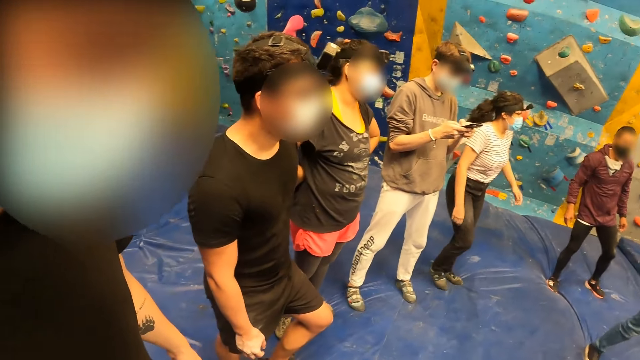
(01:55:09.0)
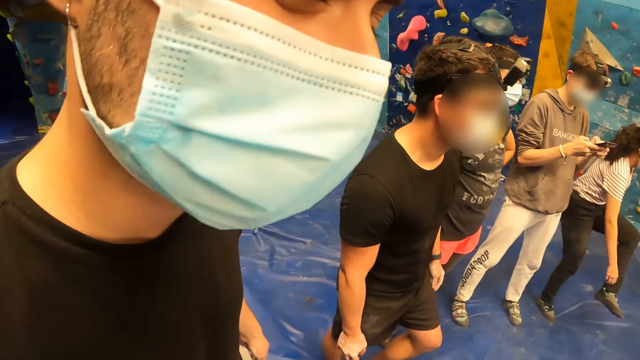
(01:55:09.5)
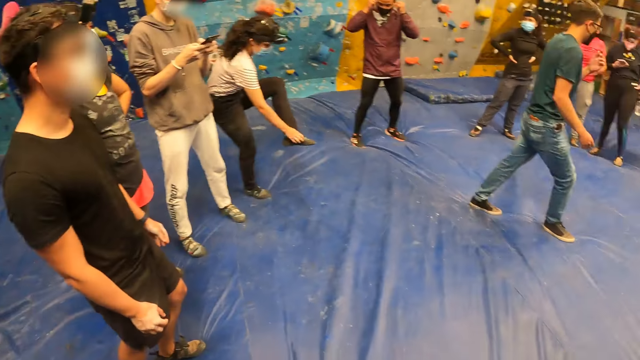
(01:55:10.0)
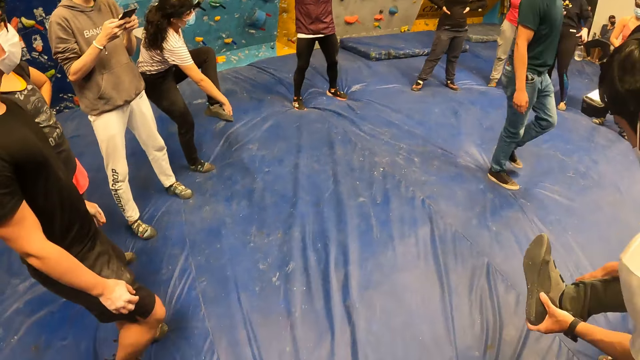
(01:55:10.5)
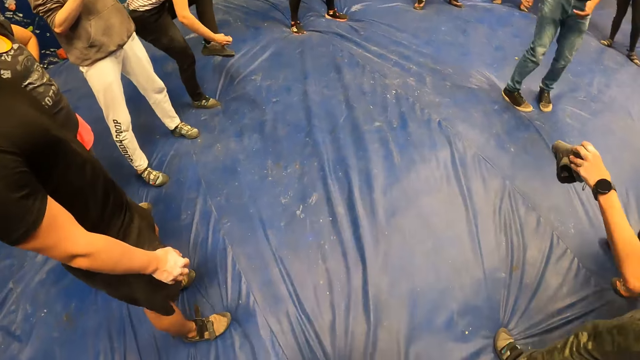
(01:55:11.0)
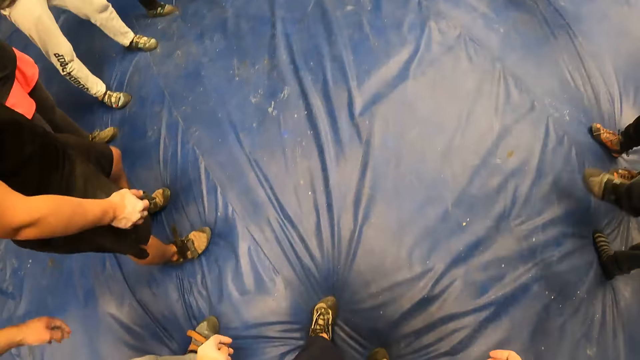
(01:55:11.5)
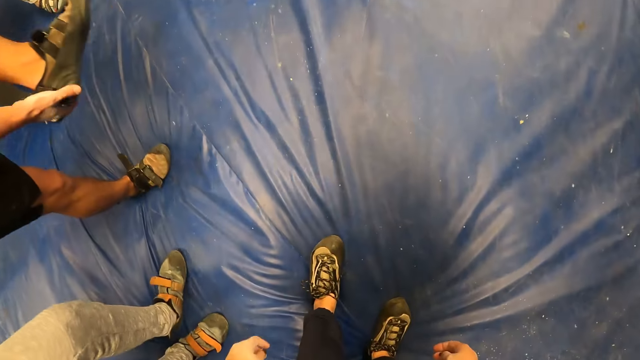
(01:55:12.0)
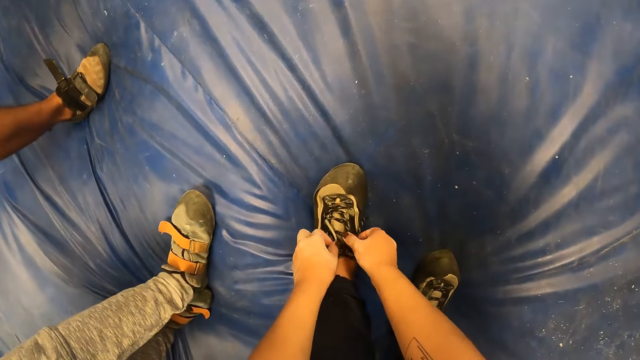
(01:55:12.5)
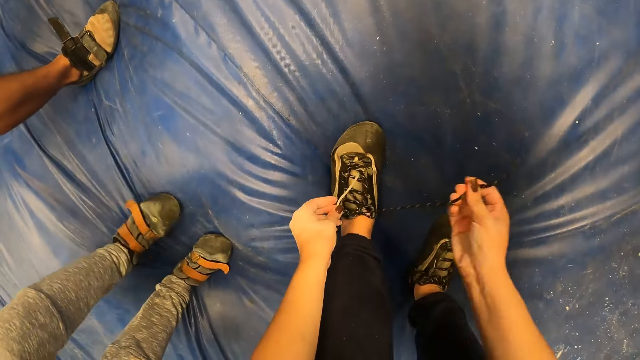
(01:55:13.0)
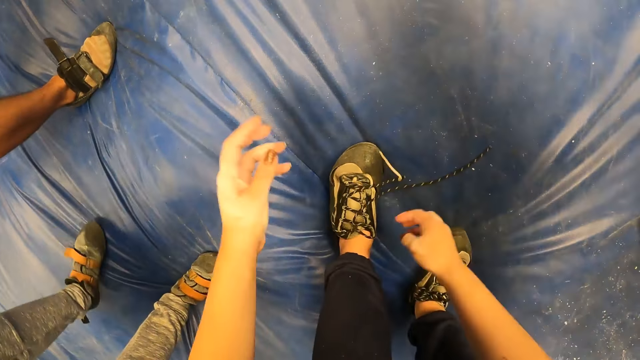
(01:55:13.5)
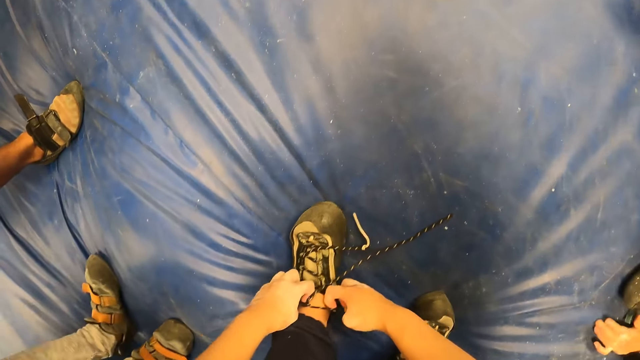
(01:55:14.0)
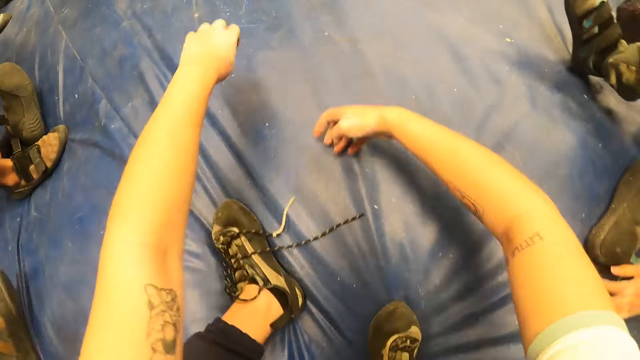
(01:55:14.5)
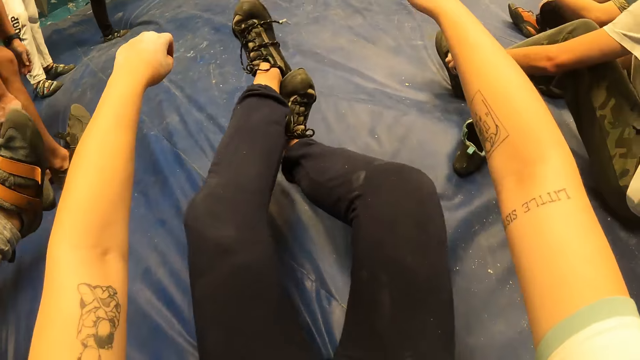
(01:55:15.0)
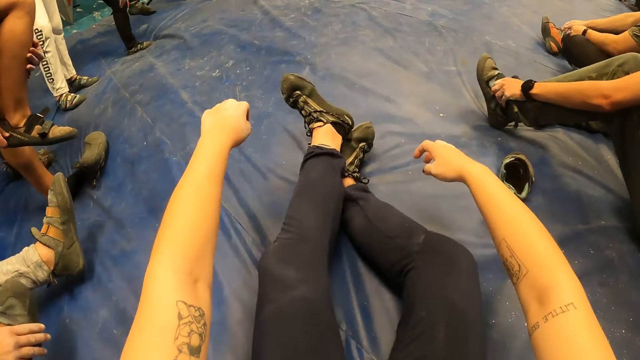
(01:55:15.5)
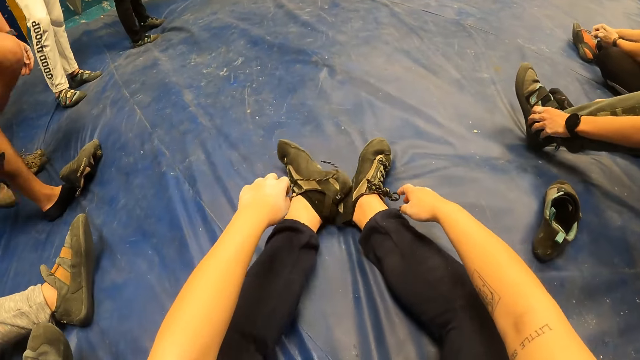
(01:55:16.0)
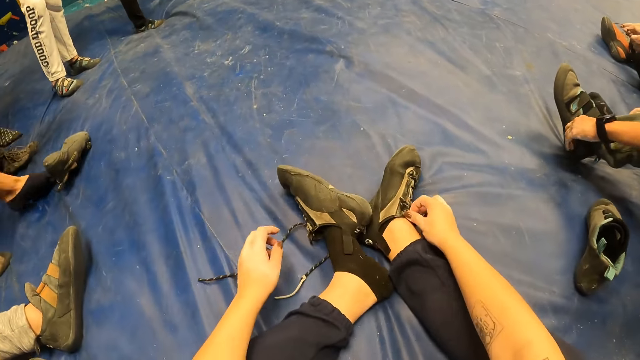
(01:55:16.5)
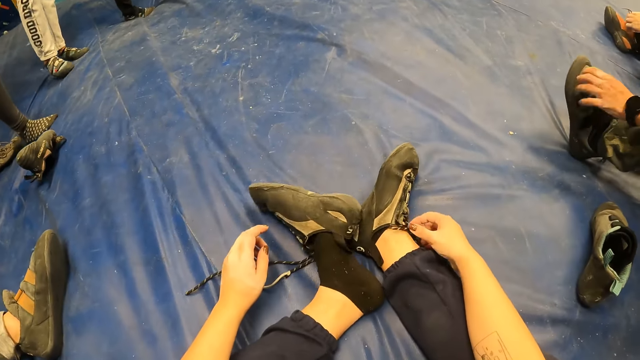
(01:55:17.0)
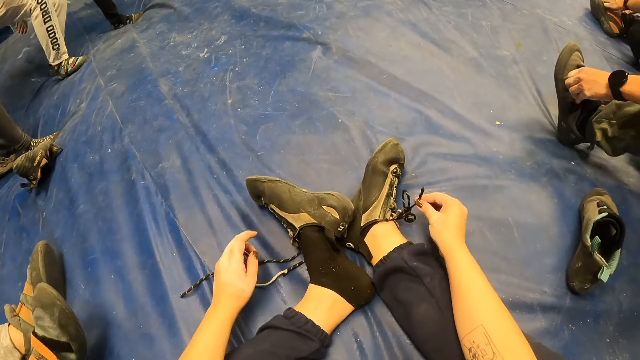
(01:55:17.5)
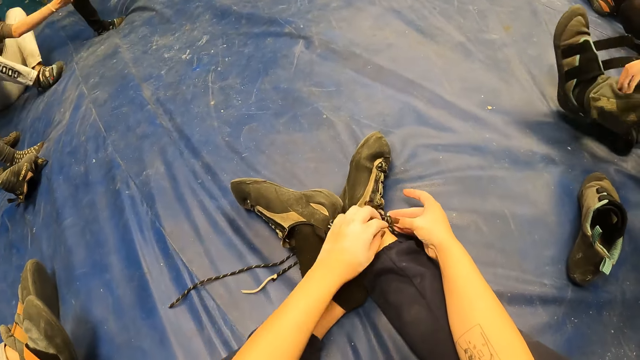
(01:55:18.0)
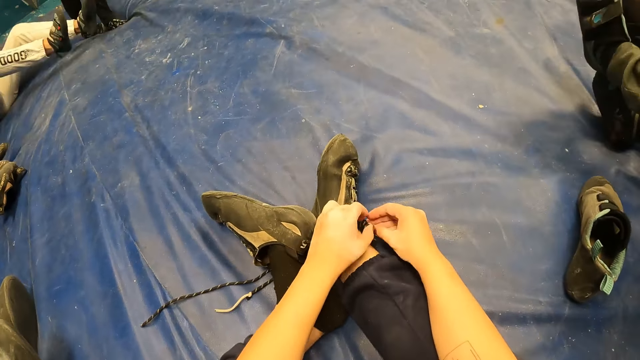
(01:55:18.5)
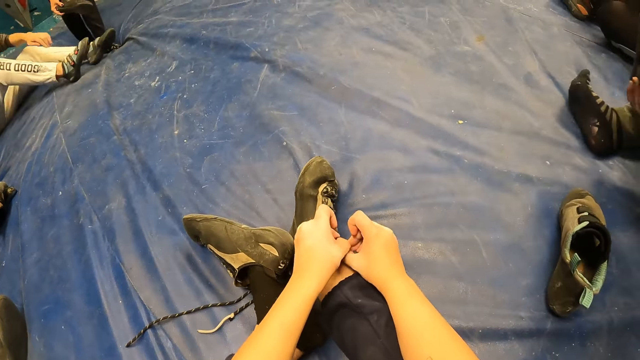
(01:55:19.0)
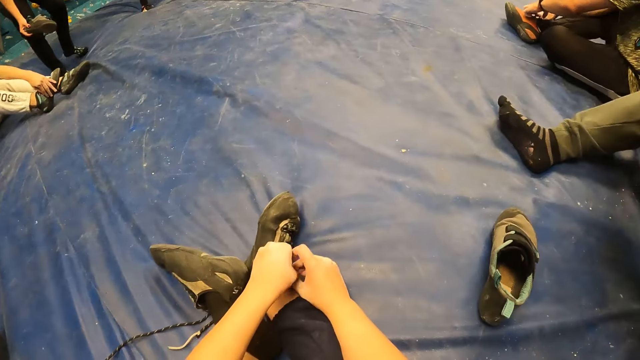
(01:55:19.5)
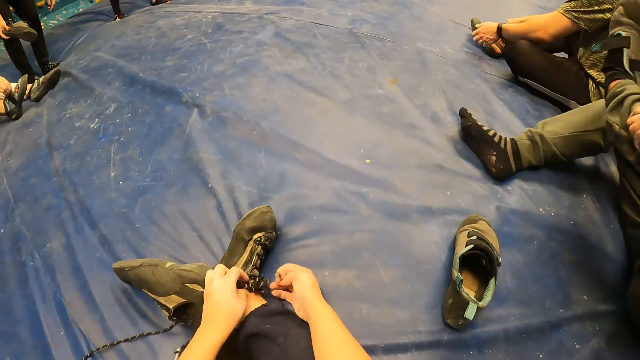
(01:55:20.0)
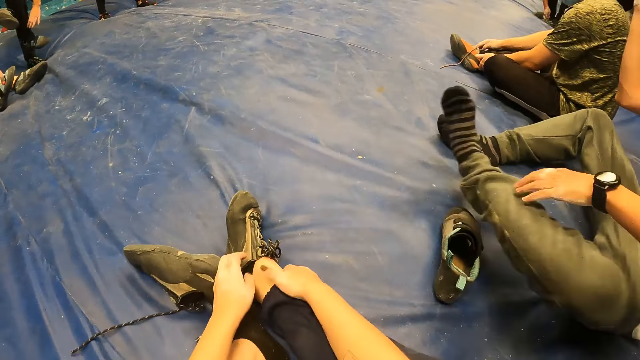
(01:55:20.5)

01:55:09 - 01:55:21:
A woman touches a shoe on her leg with her right hand. A man removes a shoe on his leg with his left hand. Another man moves around. The first man moves around. A third man moves around. The camera wearer bends downwards. The second man raises a leg. A fourth man touches a shoe on his leg with his right hand. The camera wearer loosens a shoelace on her shoe with both hands. She pulls the shoelaces. The first man sits on the mattress. The camera wearer sits on the crash pad. The second man drops a shoe on the mattress. A fifth man sits on the crash pad. The first man removes a shoe on his leg with his left hand. The second man raises a leg. The camera wearer removes the shoe with her right leg. The third man removes a shoe. The second man removes a shoe and moves backwards. The camera wearer pulls the shoelaces. A sixth man sits on the crash pad. The camera wearer loosens a shoelace on her shoe with both hands. The first man removes the shoe with his right hand.

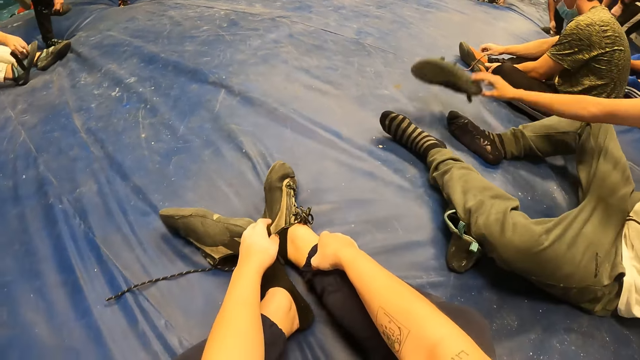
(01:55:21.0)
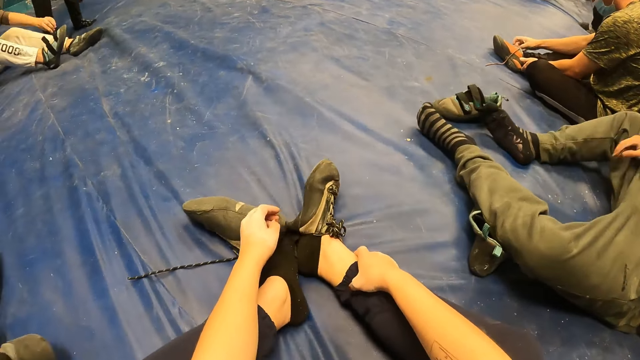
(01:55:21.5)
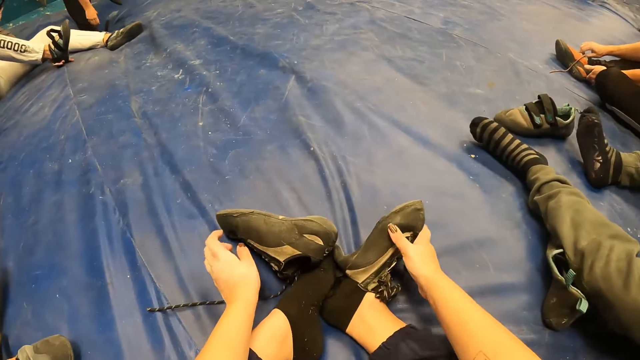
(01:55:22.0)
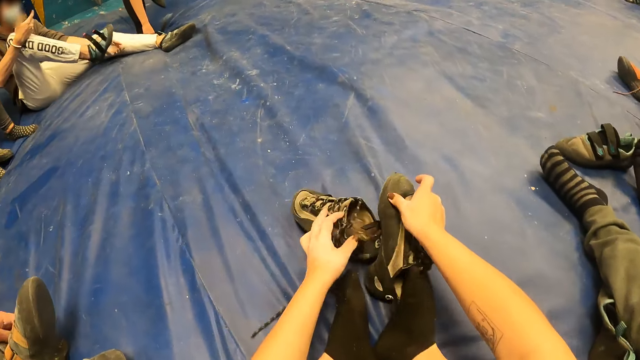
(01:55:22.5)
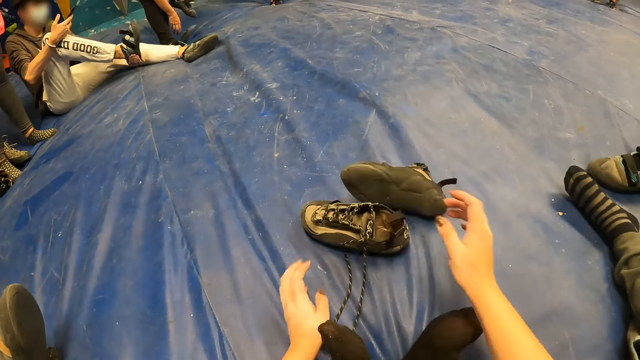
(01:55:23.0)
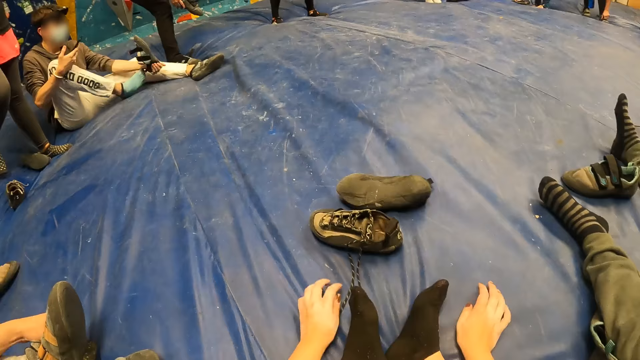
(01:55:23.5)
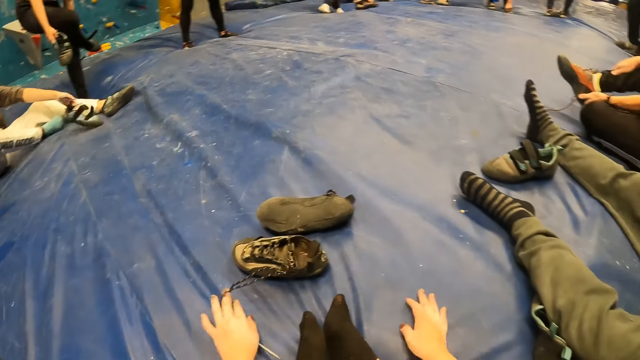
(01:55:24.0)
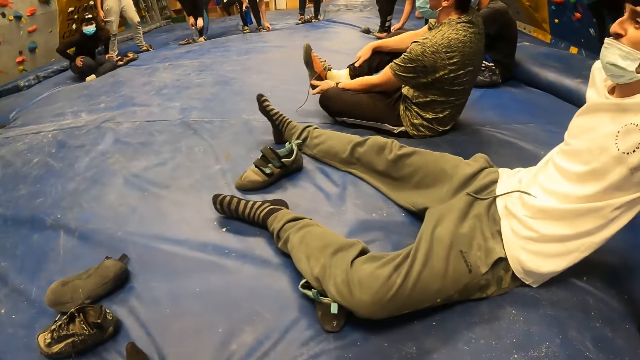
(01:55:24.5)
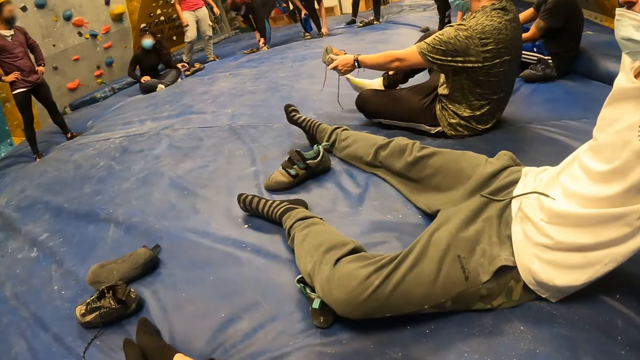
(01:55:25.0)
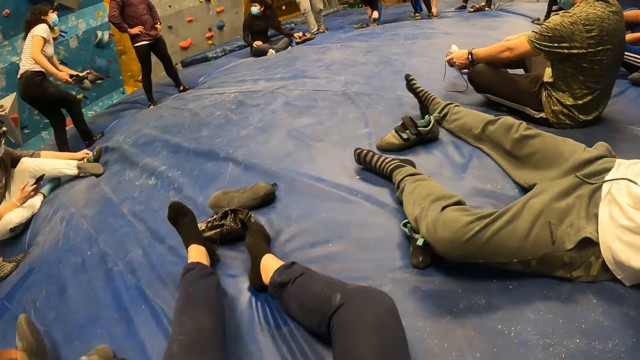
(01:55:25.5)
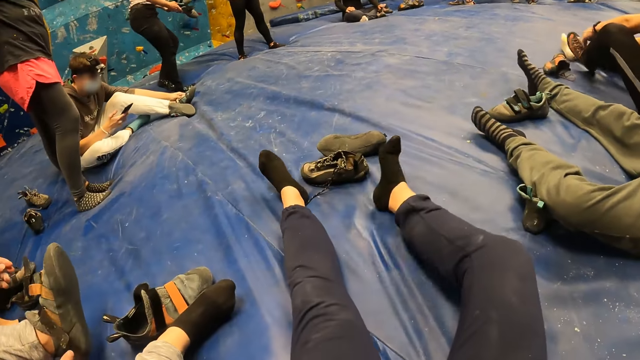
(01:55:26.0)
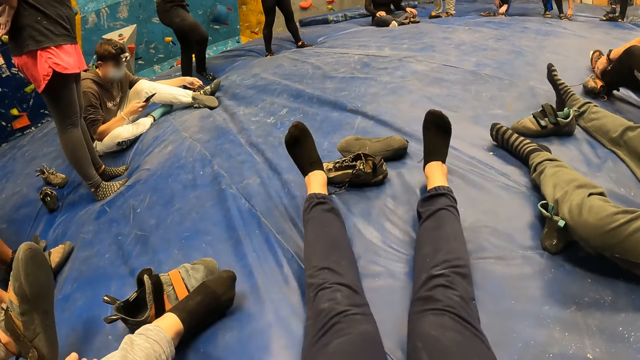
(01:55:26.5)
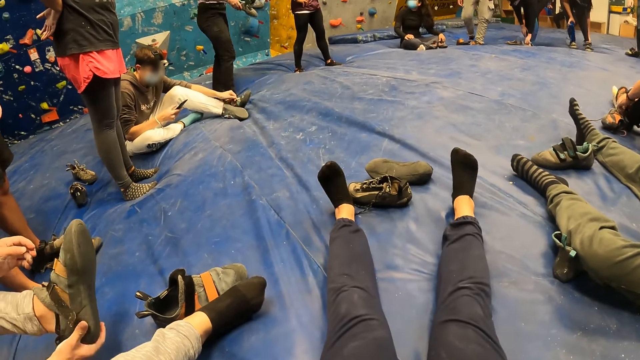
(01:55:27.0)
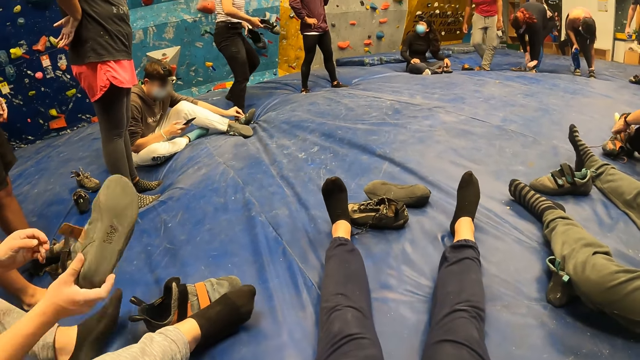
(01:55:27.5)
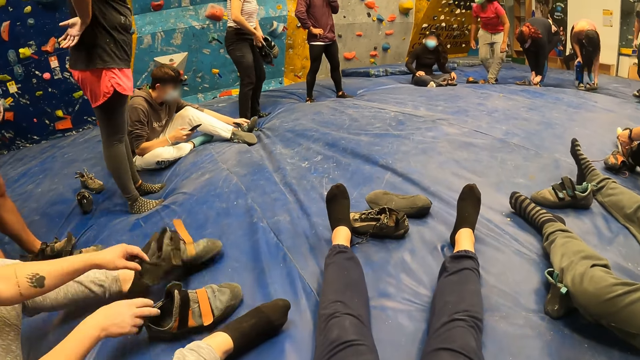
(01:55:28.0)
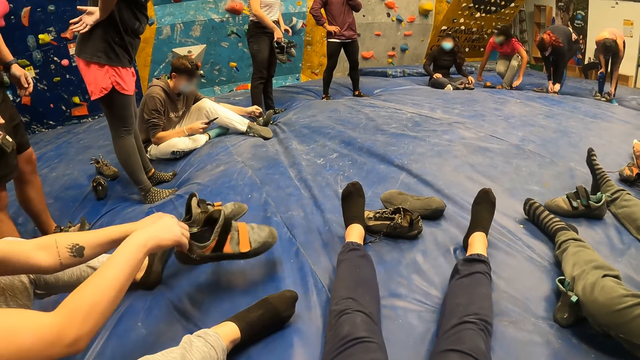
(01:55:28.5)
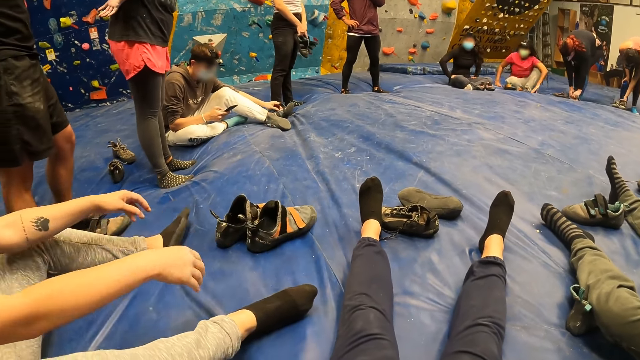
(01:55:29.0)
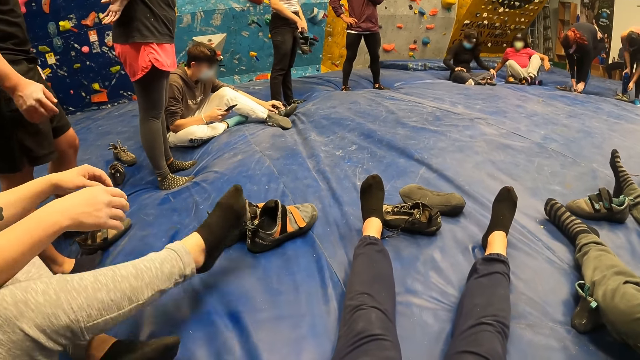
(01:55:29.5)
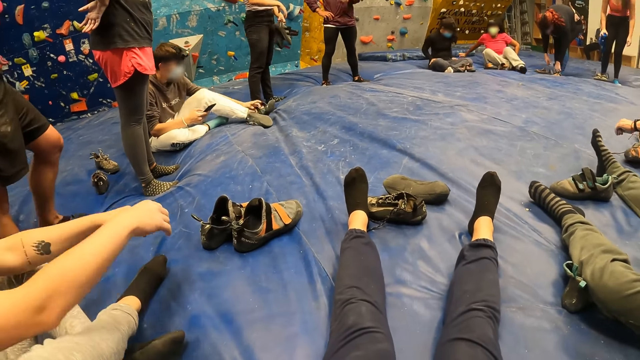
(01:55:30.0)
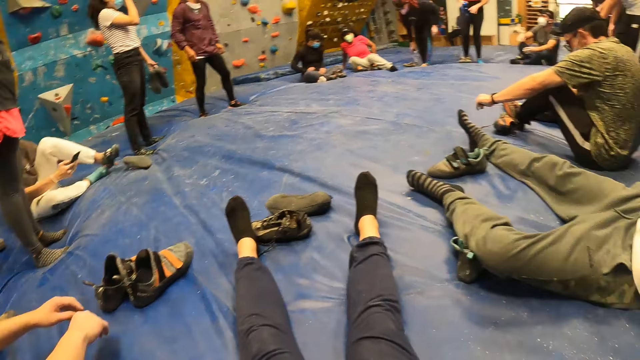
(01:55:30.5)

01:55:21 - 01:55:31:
The camera wearer removes the shoe with her left leg. A man throws the shoe on the crash pad with his right hand and drops the shoe. The camera wearer moves her shoes on the crash pad with both hands. The man moves a leg. Another man removes a shoe on his leg with his left hand. The camera wearer looks around. The second man places the shoe on the crash pad with his left hand. The camera wearer moves legs. The second man pulls the shoelaces. The camera wearer looks around. A third man looks around. A fourth man throws his shoe on the crash pad with both hands.
